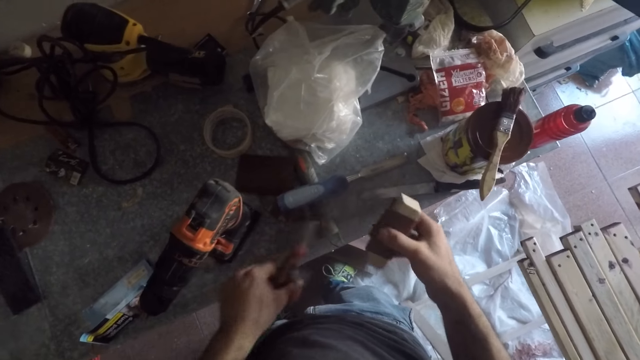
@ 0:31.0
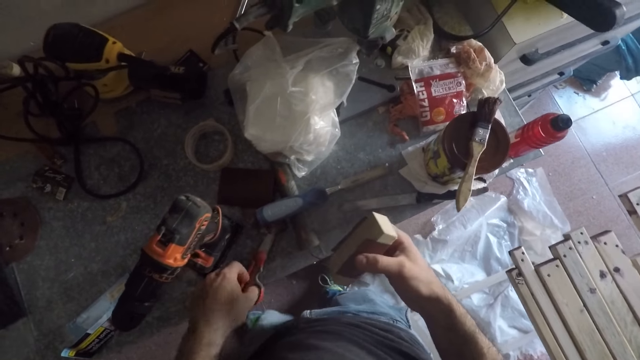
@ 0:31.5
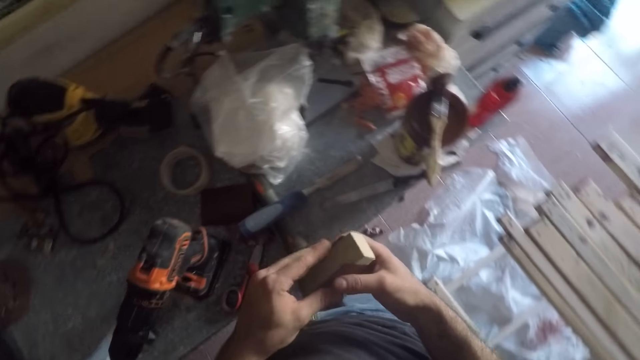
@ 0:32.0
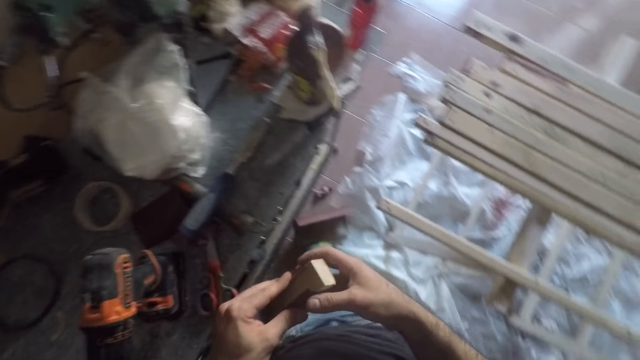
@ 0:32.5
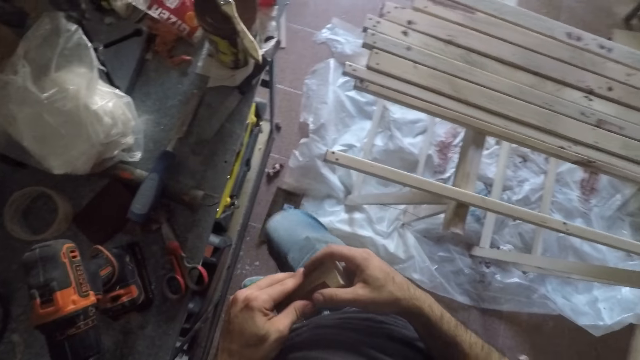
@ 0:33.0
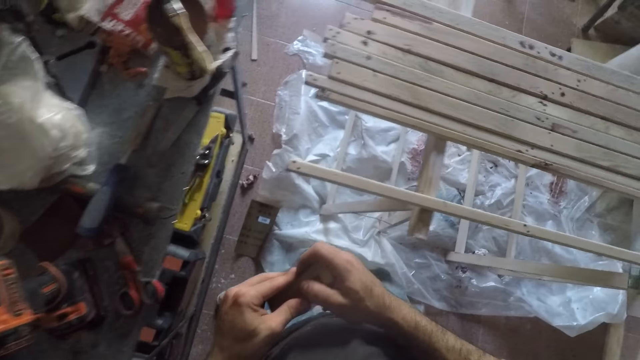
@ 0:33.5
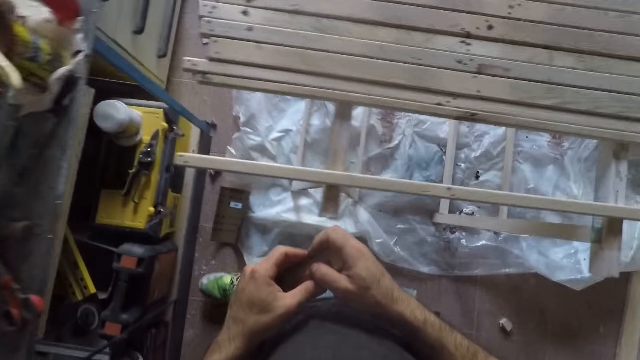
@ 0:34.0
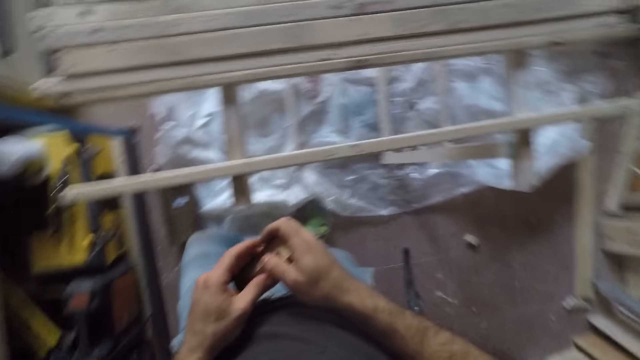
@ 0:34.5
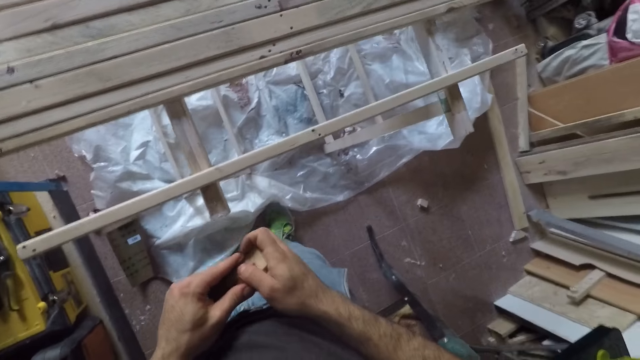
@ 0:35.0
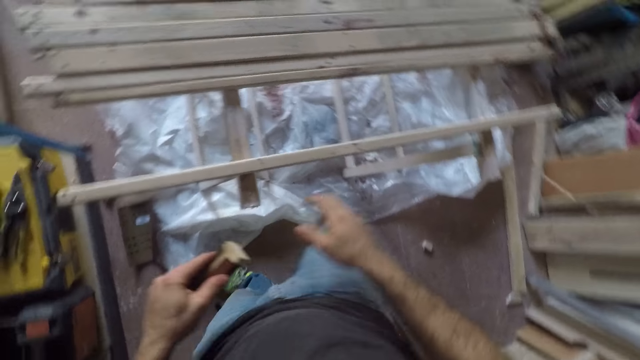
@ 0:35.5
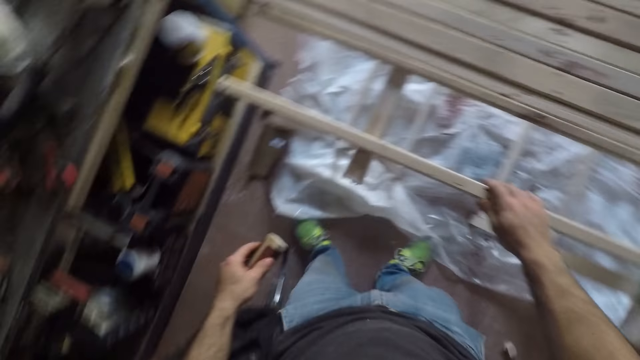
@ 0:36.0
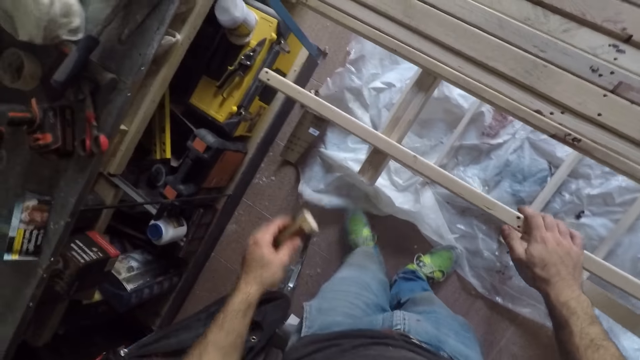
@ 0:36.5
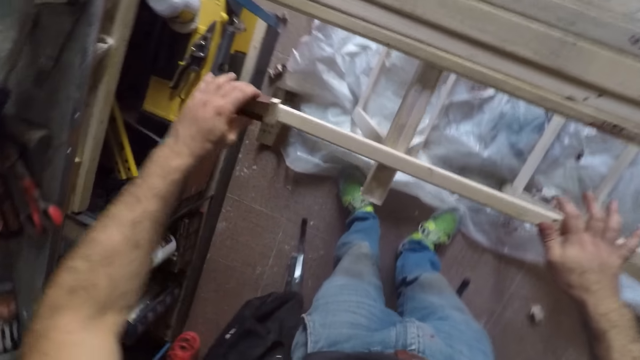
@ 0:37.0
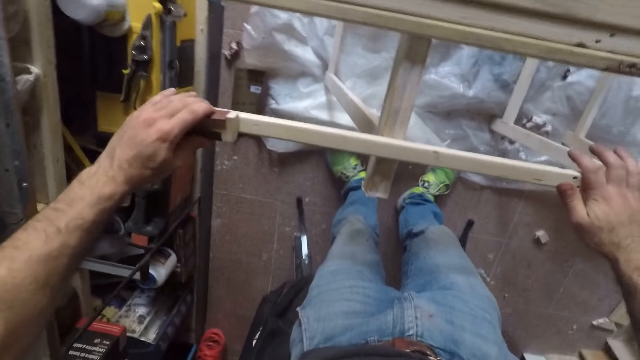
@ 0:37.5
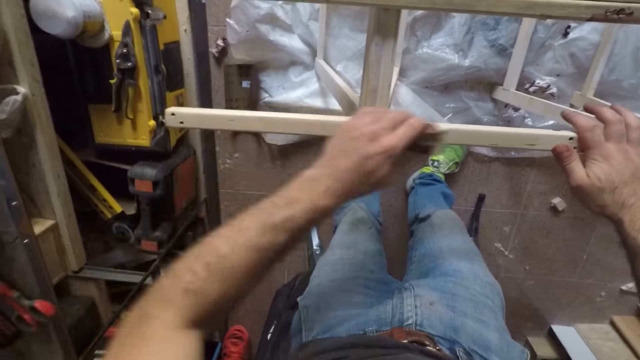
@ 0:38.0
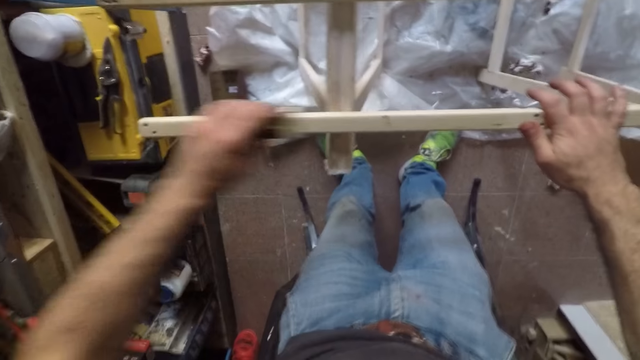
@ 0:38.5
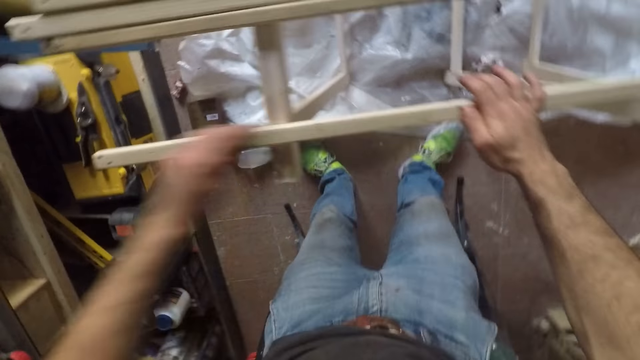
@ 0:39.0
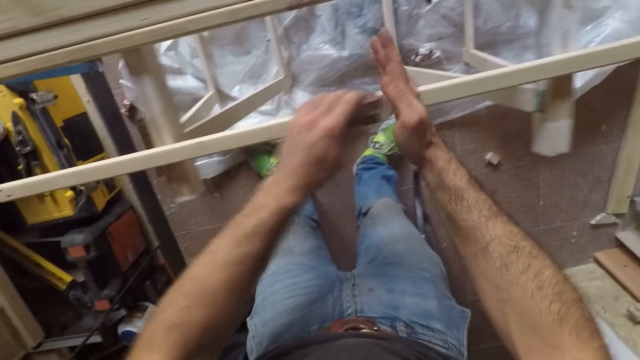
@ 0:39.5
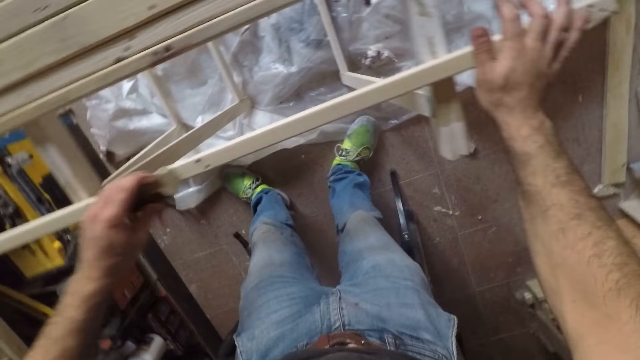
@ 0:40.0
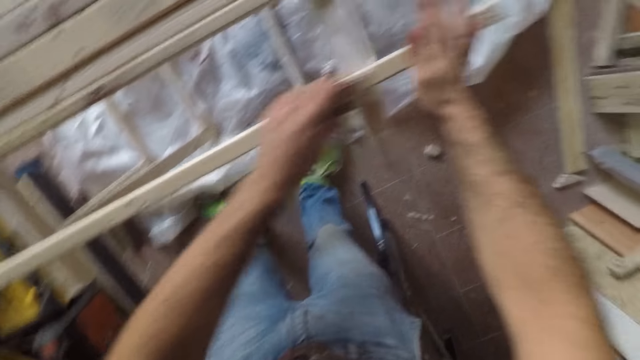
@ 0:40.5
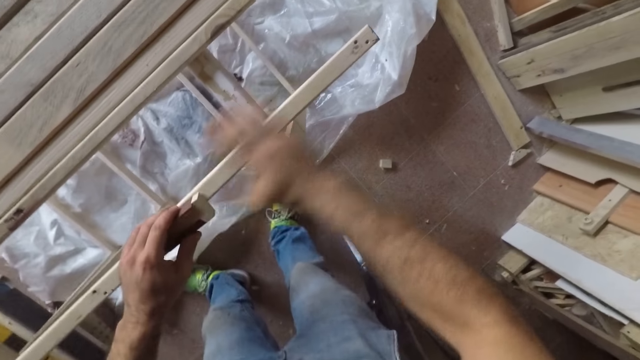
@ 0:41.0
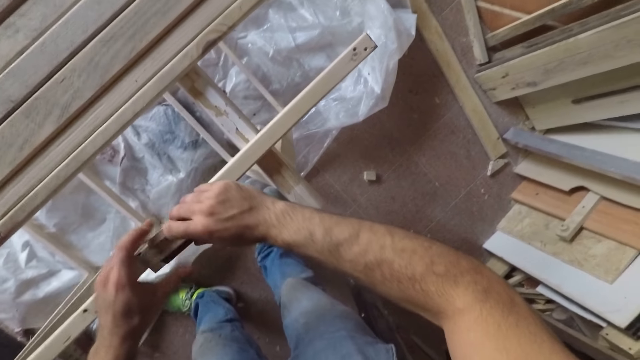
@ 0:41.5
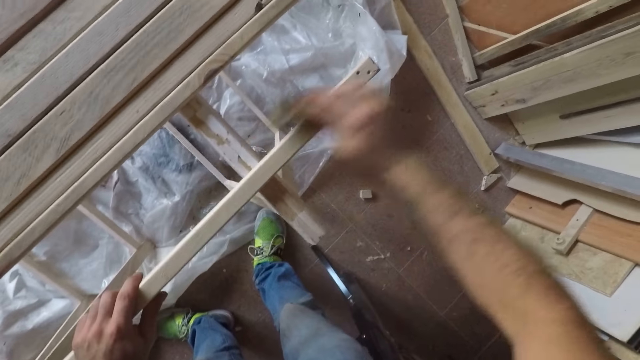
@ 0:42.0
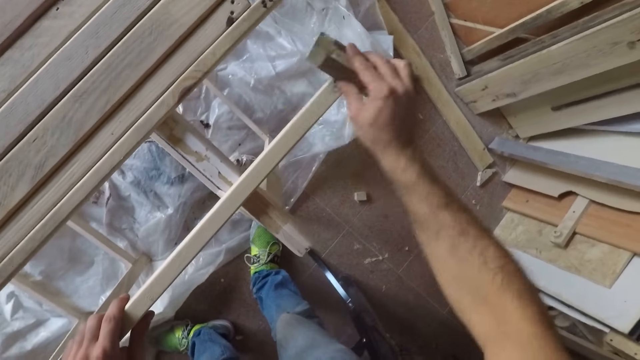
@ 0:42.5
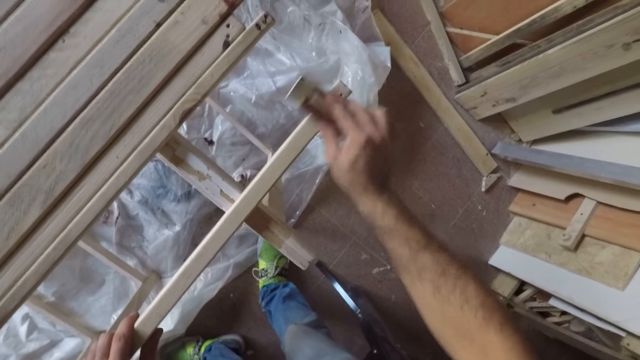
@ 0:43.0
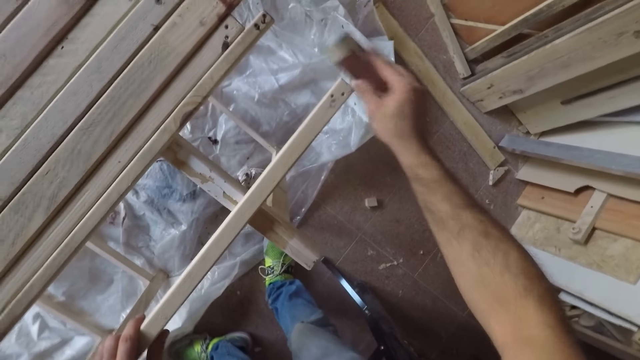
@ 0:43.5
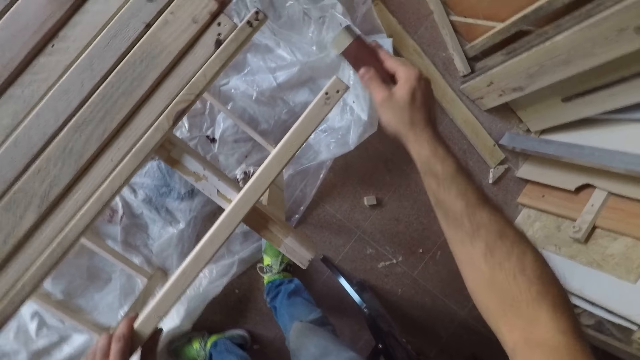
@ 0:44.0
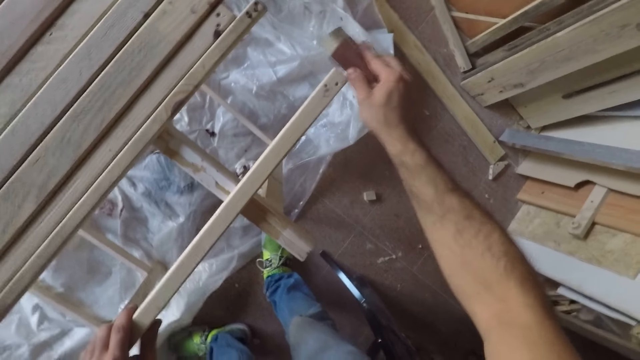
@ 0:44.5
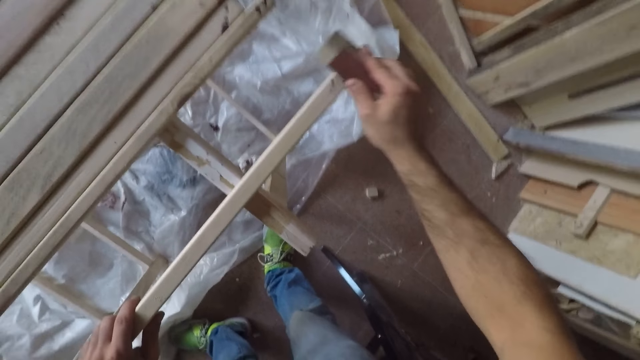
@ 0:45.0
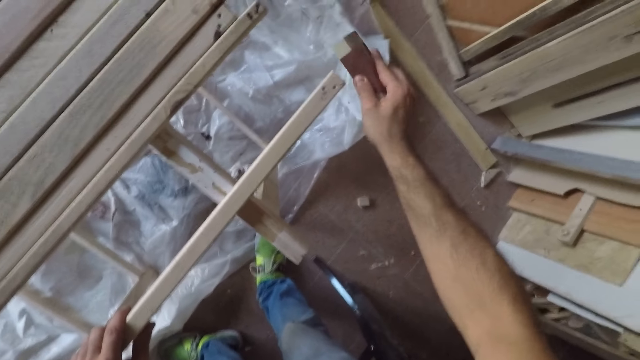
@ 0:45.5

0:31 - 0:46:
The camera wearer drops a piece of sandpaper on the table and drops the scissors on the table. He moves the wooden block to his left hand. He turns around the room. He moves over to a pile of long wooden sticks on a stand. He holds a long wooden stick with his right hand and files the long wooden stick with the sandpaper. He moves the wooden block to his right hand. He files the long wooden stick with the sandpaper.

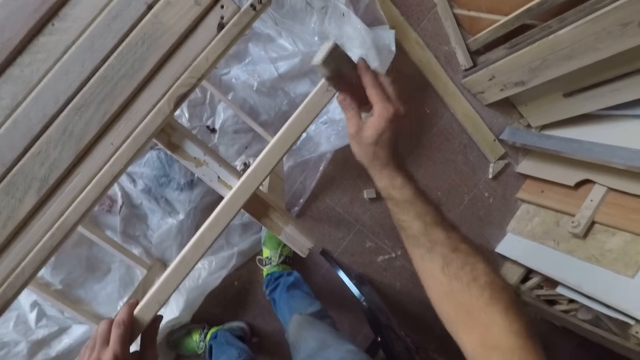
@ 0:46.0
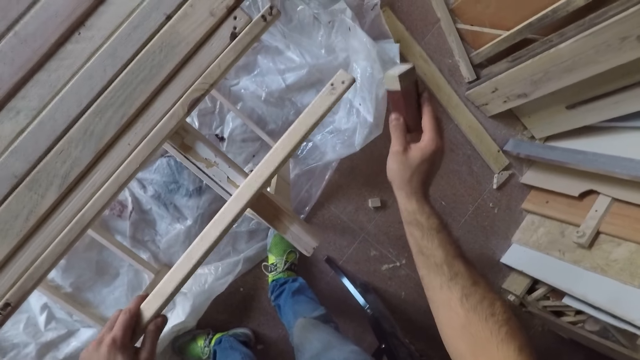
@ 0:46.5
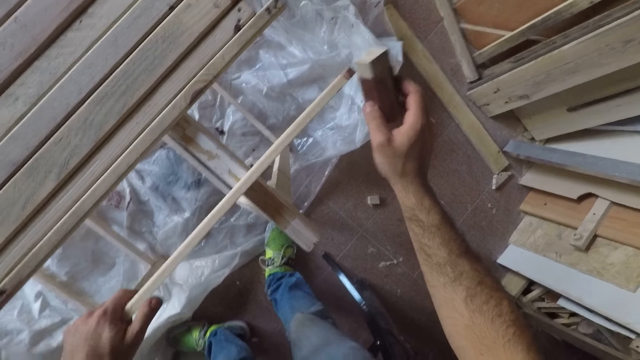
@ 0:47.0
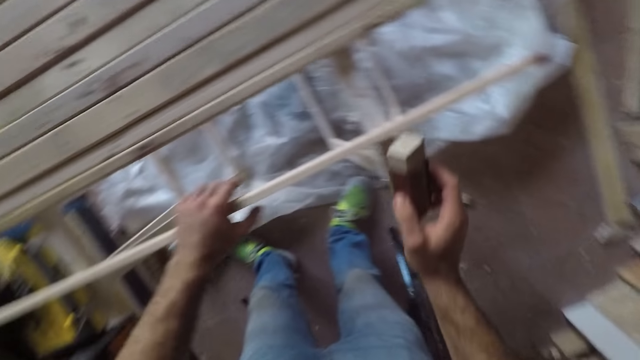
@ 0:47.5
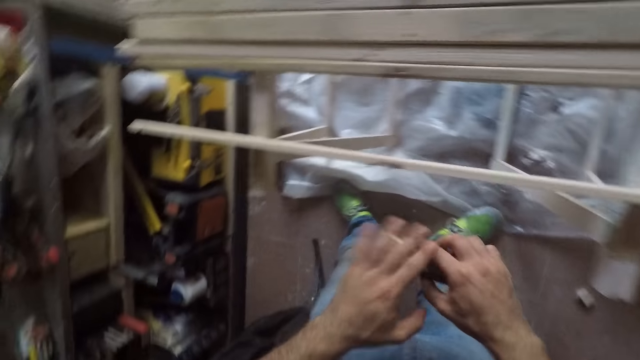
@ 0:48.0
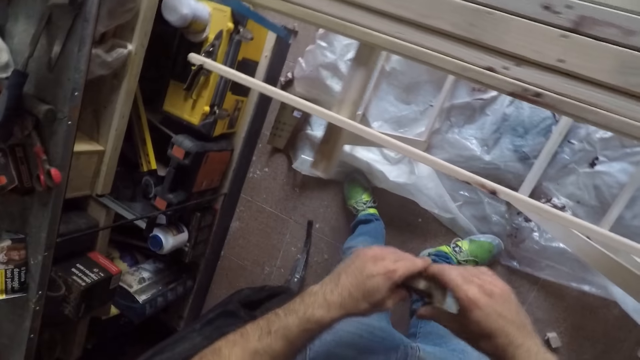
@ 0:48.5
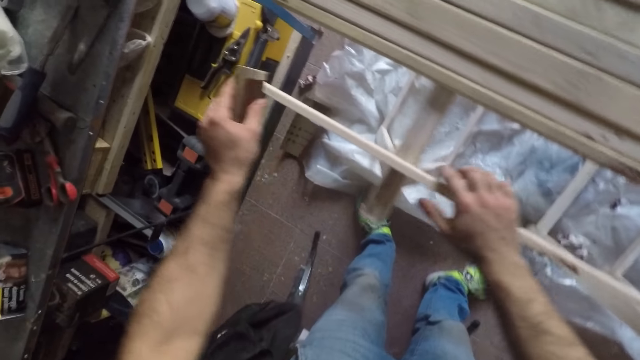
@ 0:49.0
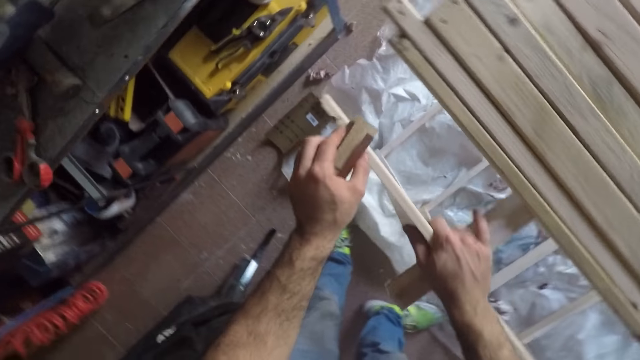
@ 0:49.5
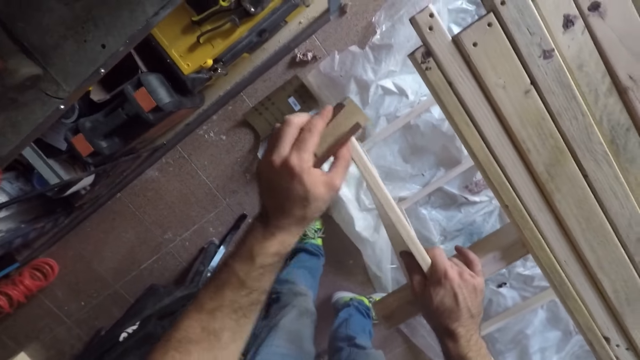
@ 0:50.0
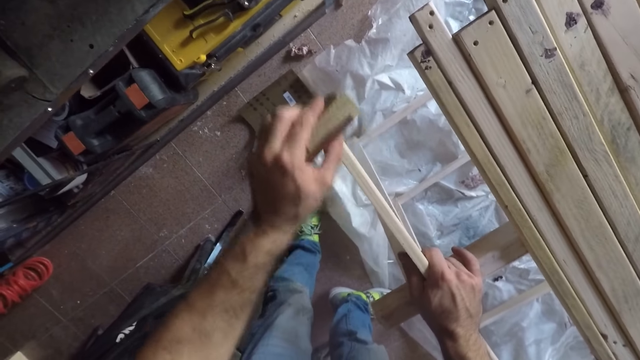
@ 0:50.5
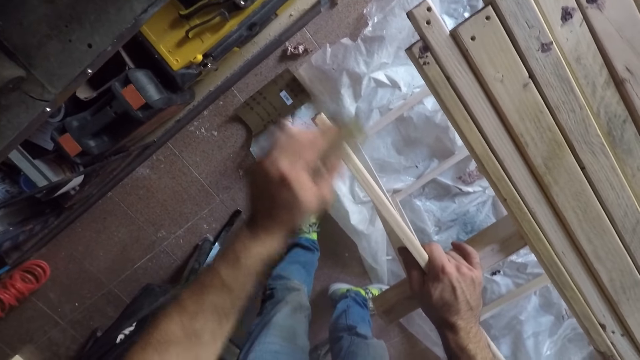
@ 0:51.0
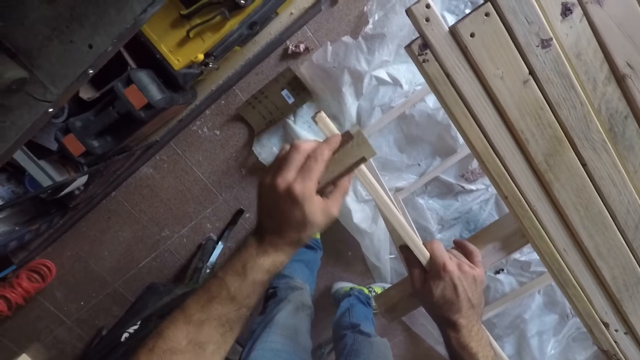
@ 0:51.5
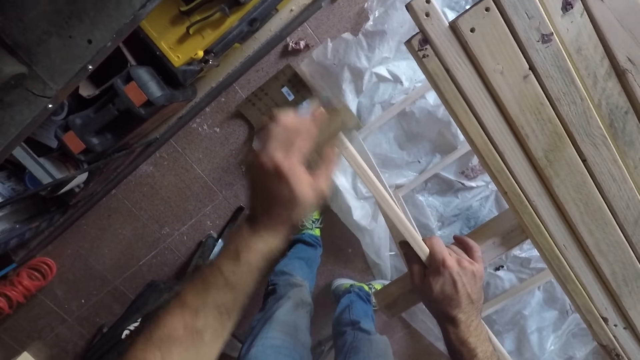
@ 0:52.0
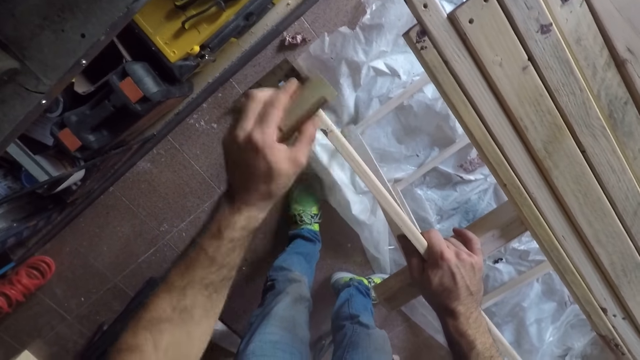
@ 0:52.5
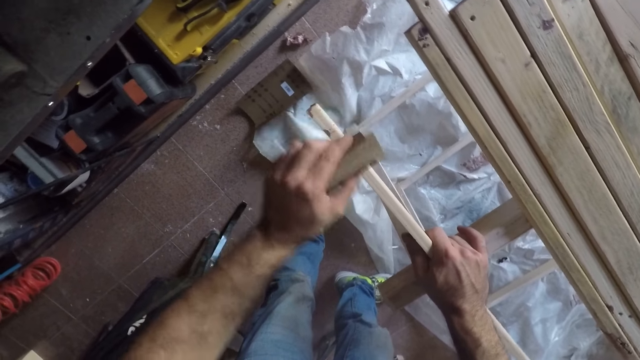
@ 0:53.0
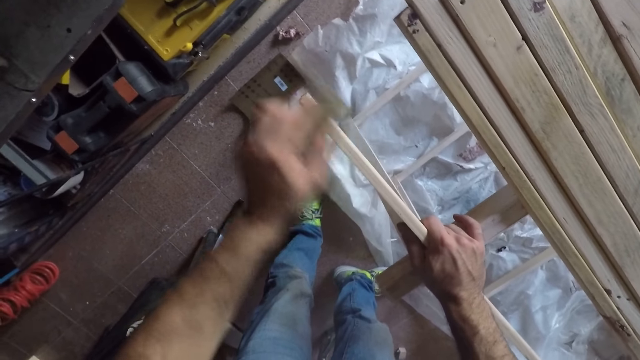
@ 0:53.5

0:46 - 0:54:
The camera wearer turns the long wooden stick to the side. He moves the wooden block to his left hand. He holds the long wooden stick with his right hand and files the long wooden stick with the sandpaper.
